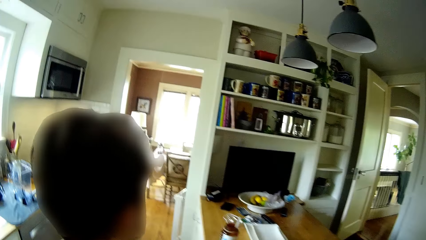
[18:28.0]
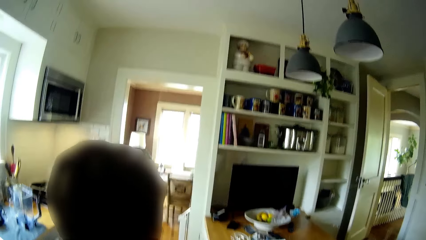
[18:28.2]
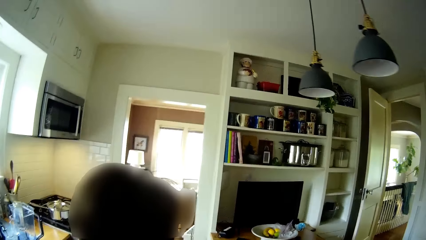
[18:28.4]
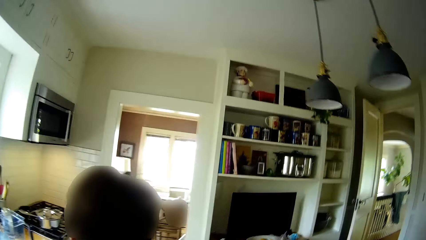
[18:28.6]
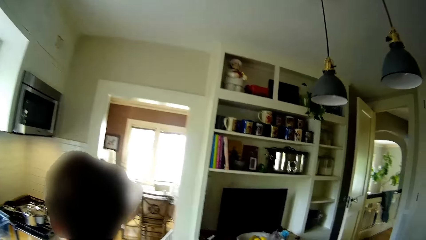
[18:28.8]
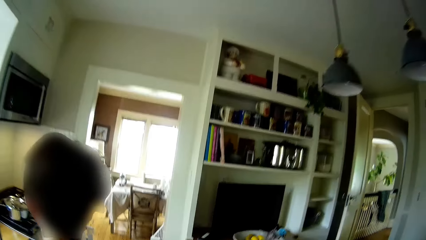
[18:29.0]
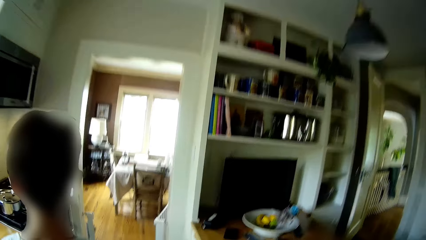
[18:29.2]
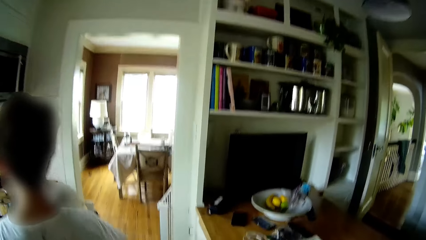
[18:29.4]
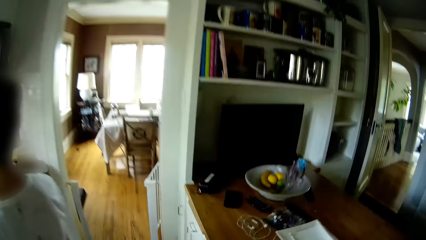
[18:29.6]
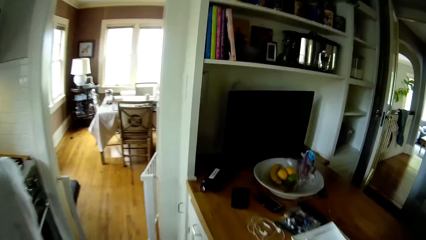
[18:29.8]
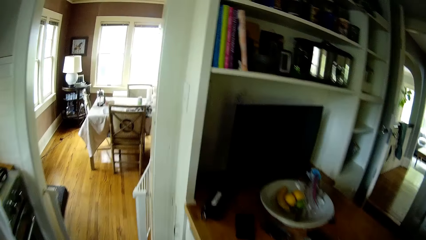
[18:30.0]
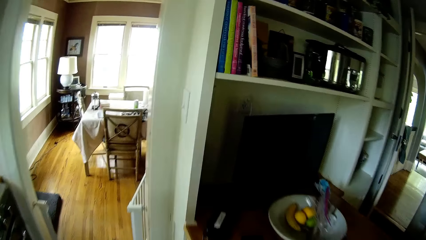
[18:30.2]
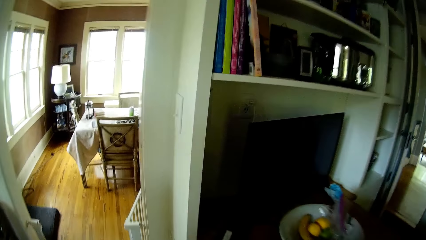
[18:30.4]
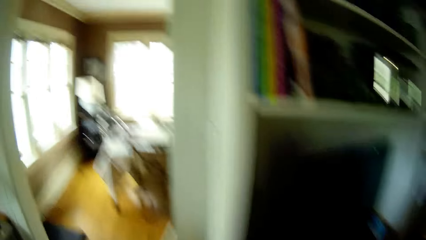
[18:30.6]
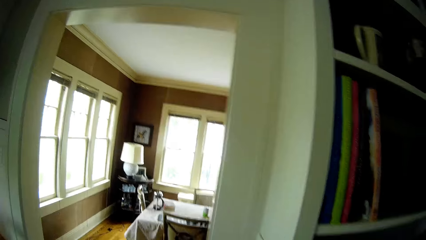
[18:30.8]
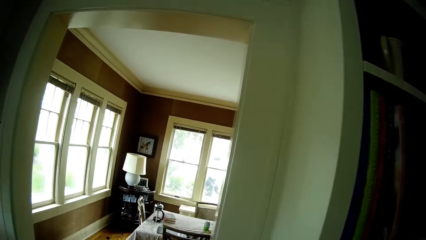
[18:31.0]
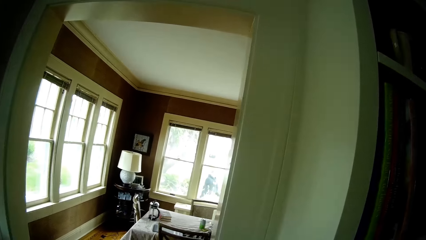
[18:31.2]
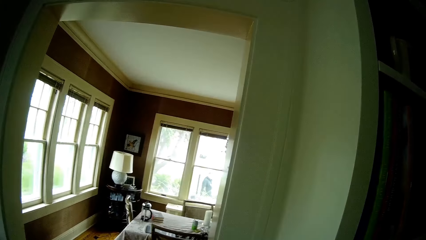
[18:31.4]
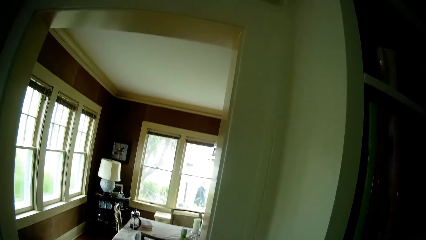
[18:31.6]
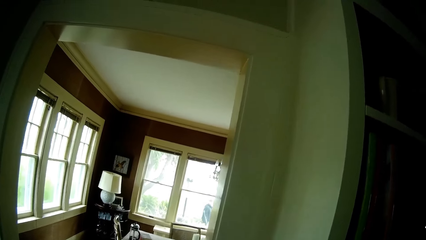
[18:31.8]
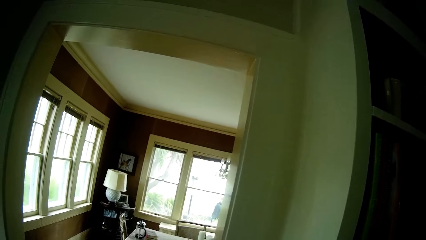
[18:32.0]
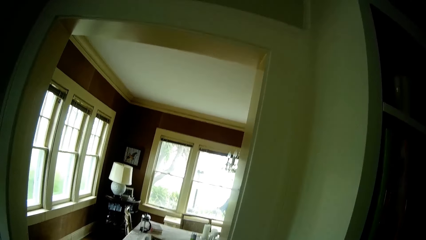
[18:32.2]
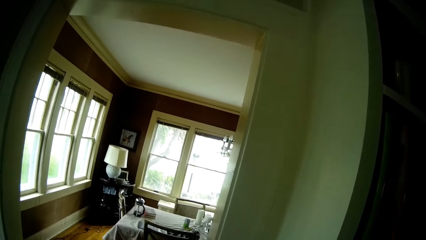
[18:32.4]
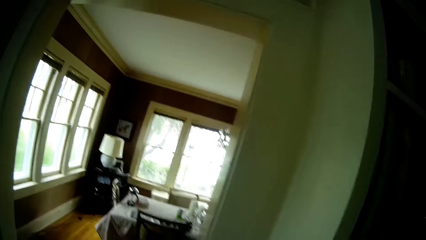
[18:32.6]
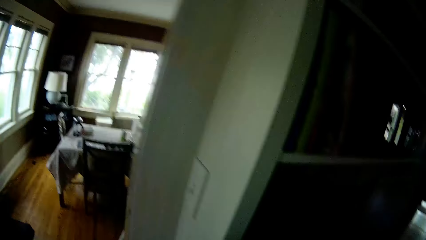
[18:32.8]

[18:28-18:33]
The camera wearer looks outside the window. They dialogue with a teen.

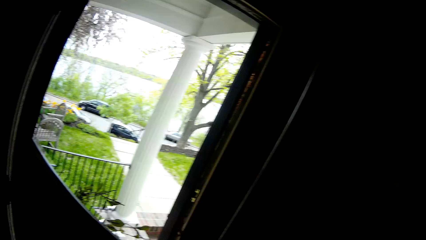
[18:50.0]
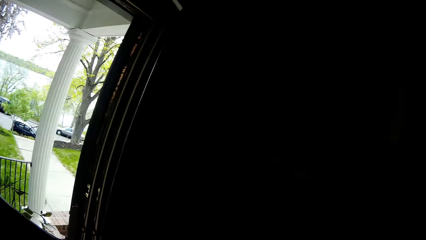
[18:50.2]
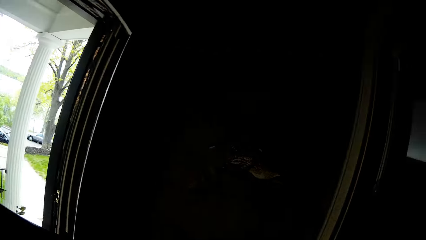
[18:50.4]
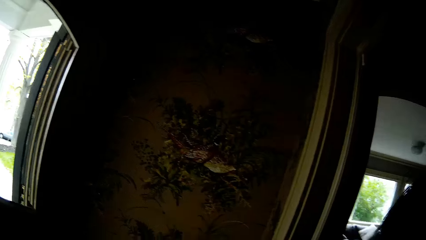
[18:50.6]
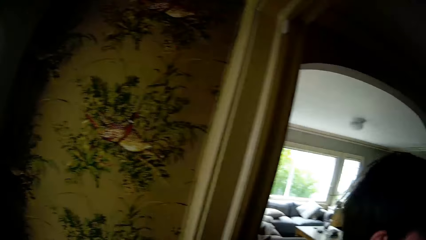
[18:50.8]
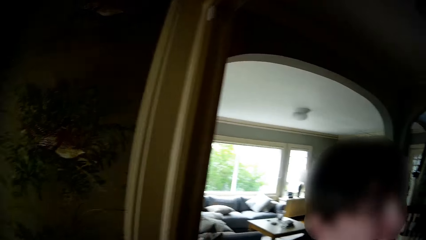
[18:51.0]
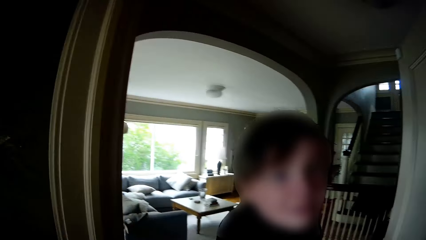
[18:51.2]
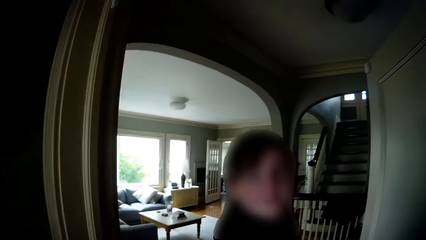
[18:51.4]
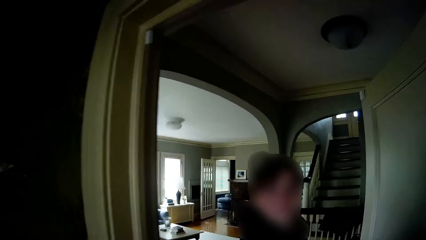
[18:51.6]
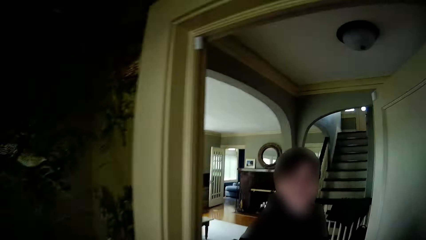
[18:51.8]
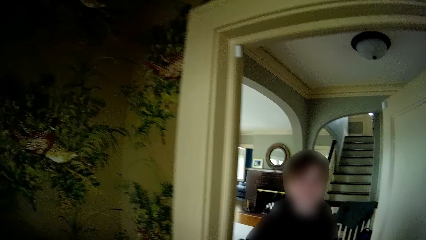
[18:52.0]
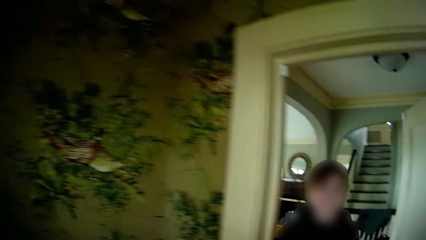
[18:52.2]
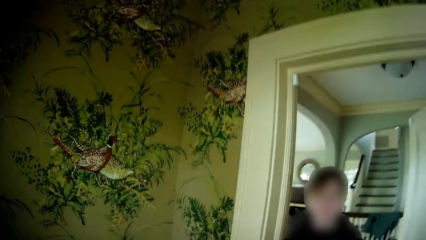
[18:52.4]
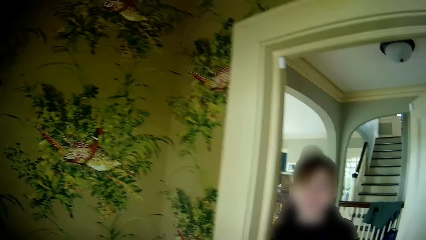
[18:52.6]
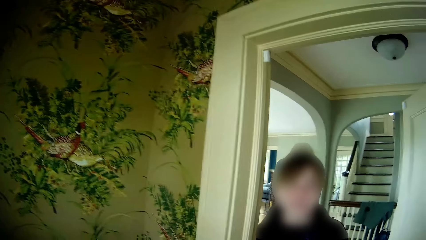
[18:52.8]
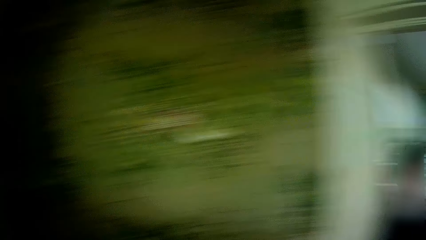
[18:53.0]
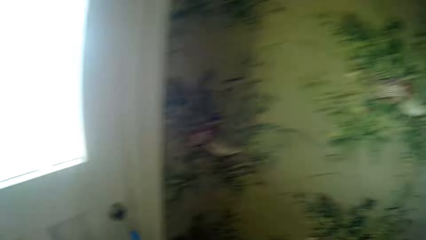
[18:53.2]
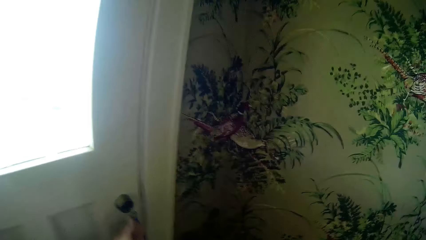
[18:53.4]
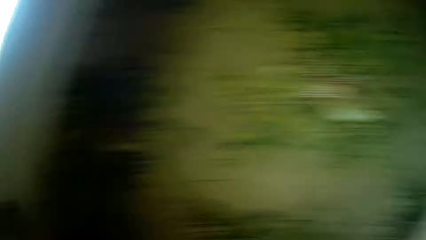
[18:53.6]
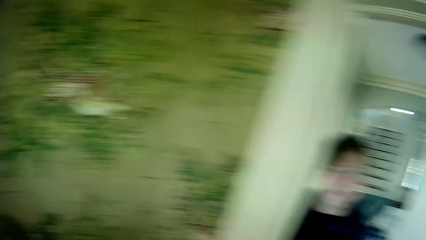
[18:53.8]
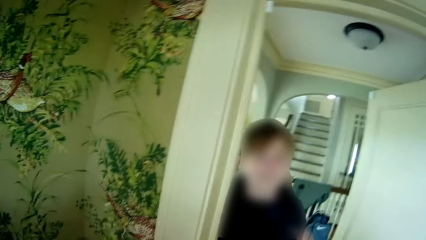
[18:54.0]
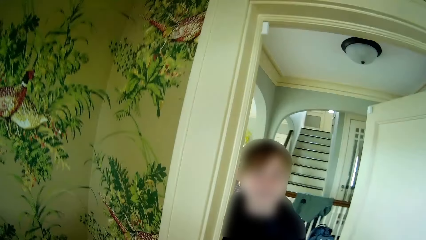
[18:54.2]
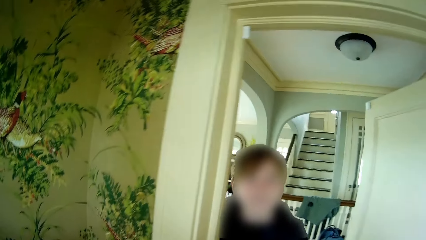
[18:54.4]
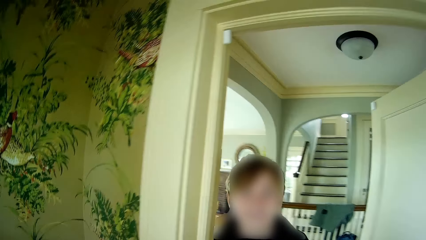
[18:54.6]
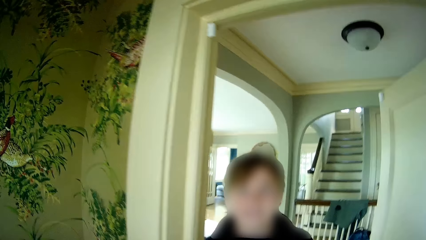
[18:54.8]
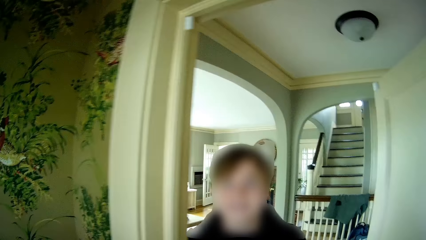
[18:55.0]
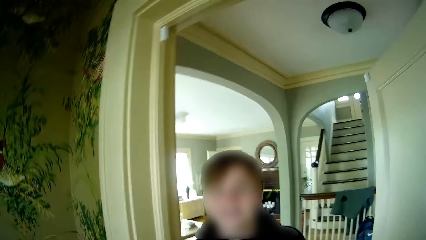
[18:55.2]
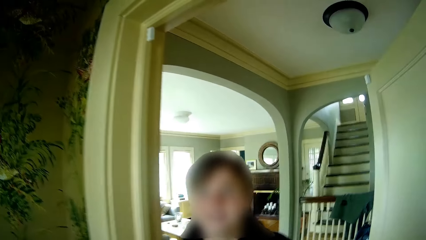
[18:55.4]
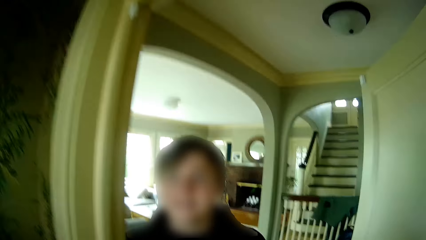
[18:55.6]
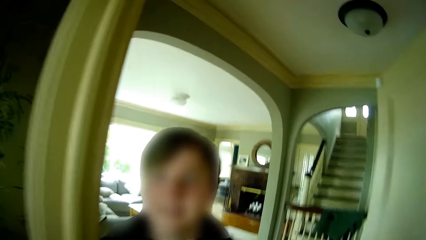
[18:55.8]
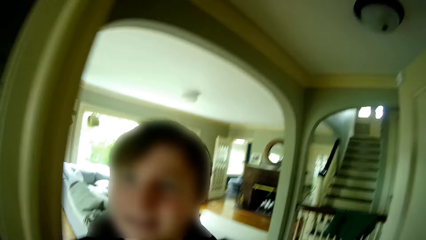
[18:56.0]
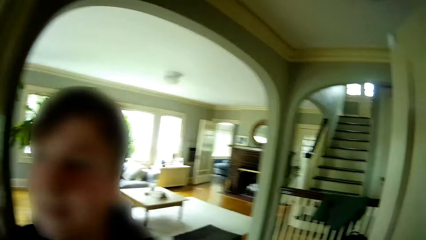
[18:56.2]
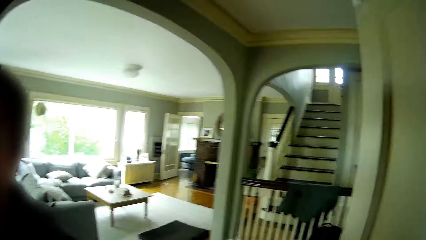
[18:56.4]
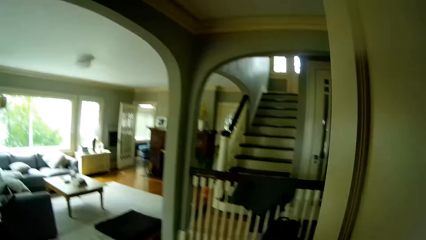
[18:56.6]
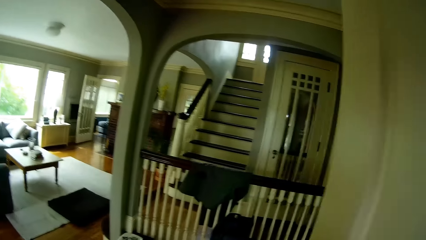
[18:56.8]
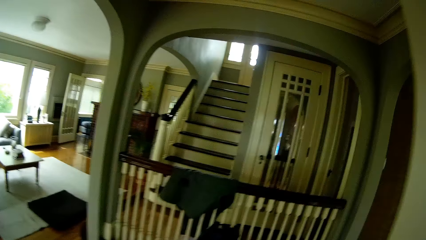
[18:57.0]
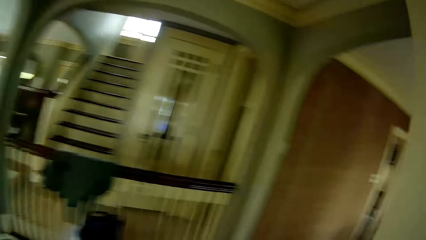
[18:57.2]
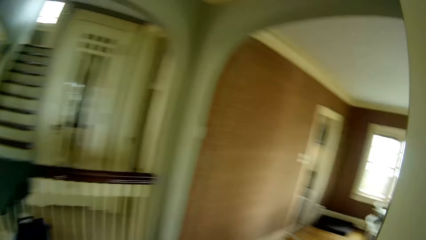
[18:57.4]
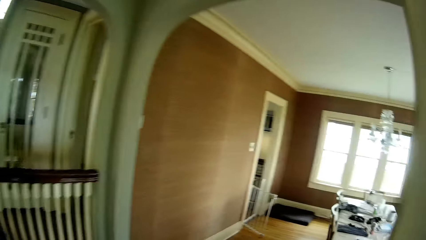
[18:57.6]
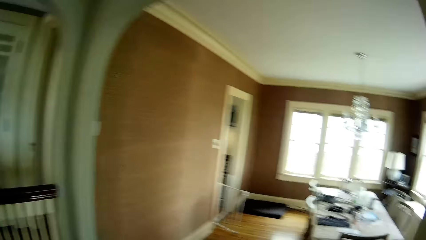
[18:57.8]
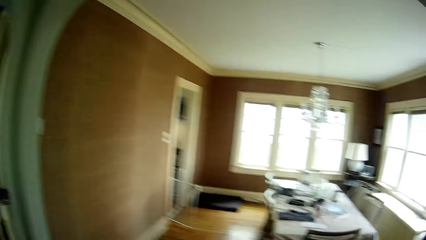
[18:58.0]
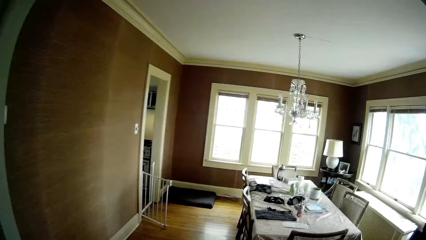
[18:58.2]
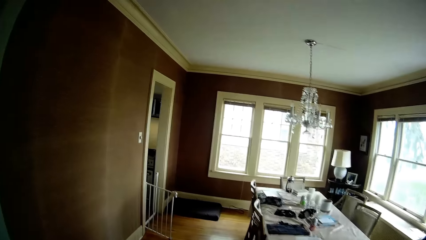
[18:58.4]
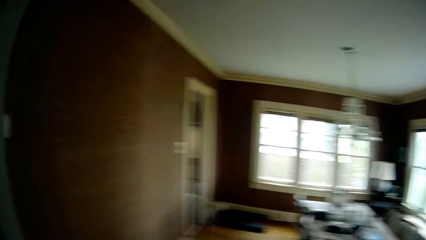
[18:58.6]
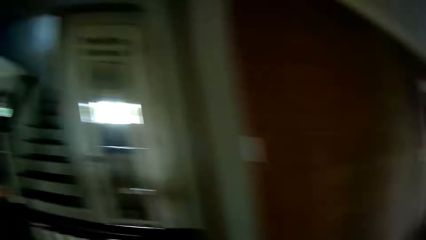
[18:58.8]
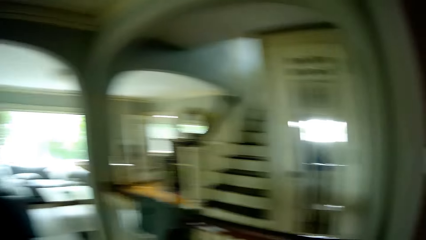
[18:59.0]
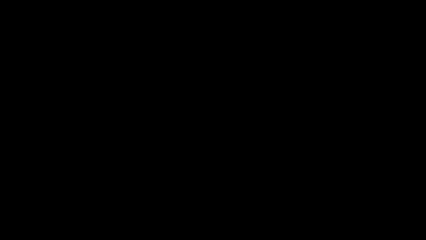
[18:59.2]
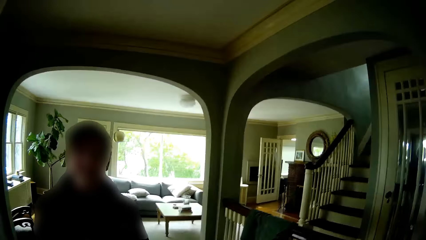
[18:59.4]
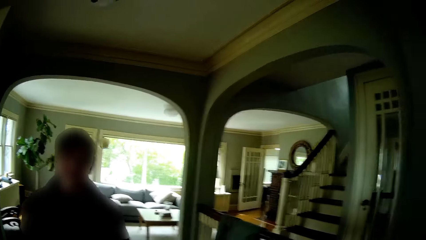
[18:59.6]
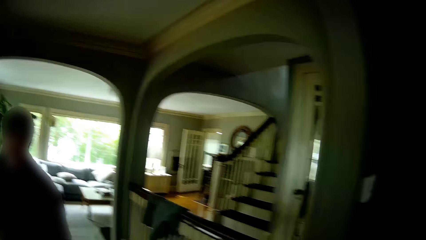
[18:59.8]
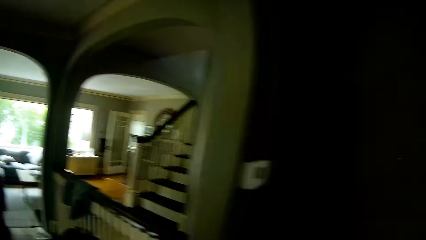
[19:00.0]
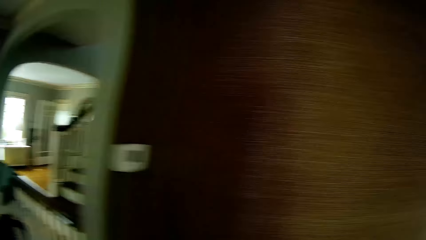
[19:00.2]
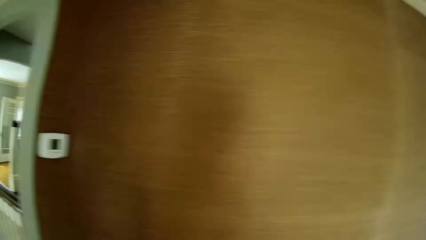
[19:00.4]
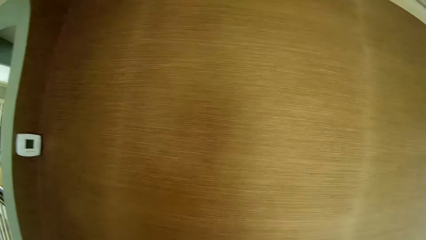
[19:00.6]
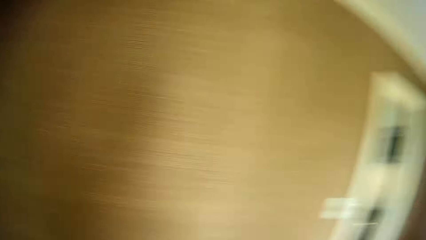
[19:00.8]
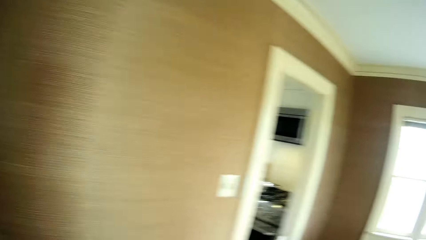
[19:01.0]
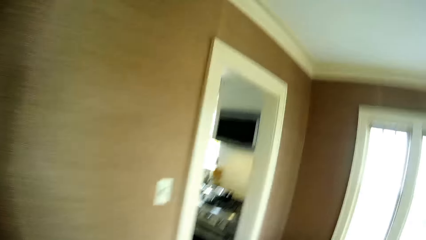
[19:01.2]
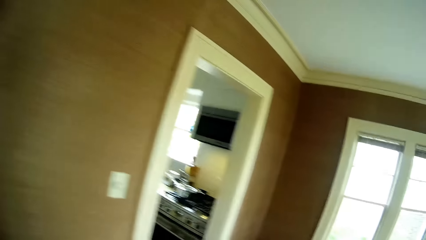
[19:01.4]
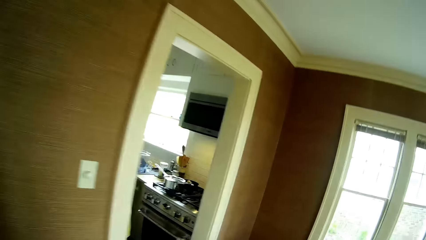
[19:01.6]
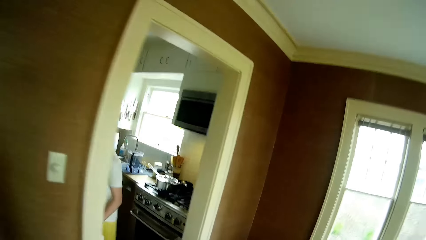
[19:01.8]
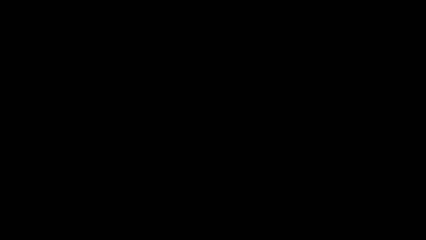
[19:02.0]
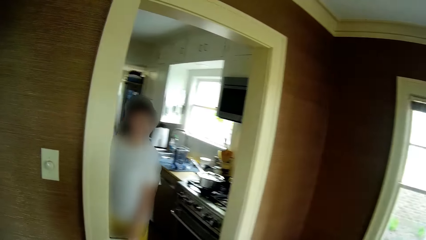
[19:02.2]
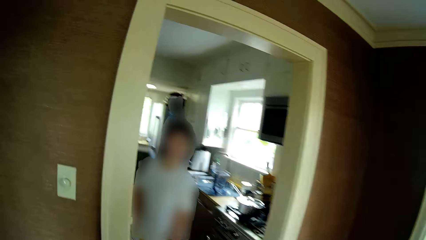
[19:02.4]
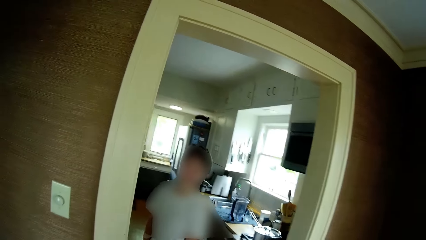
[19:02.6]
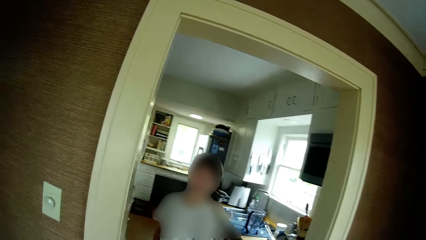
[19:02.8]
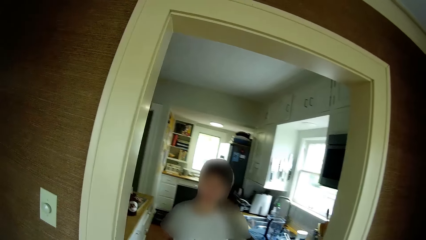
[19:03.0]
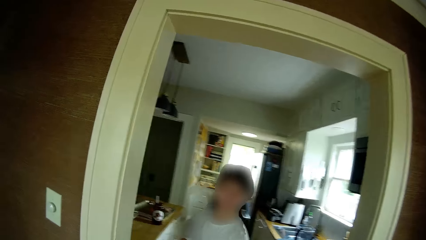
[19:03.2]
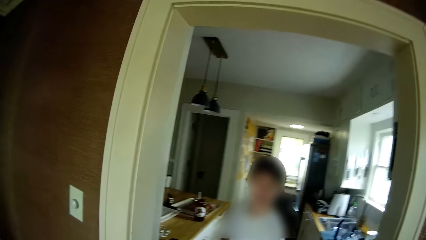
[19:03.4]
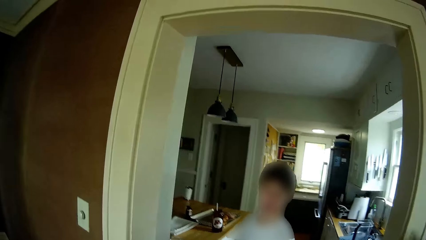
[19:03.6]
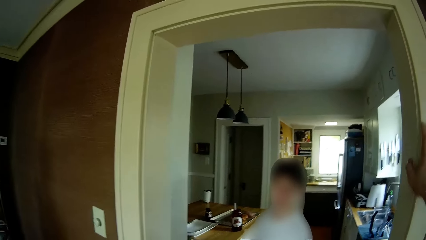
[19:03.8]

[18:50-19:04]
The camera wearer shuts the door. They dialogue with a teen. They walk towards the dining room. They turn around and dialogue with the teen. They turn around and dialogue with the teen. They walk to the kitchen and dialogue with the teen. Another teen talks to the camera wearer and the first teen.
